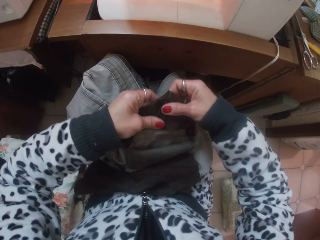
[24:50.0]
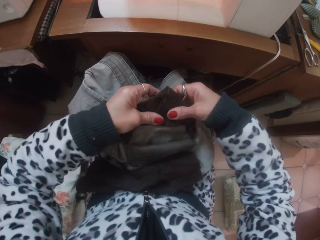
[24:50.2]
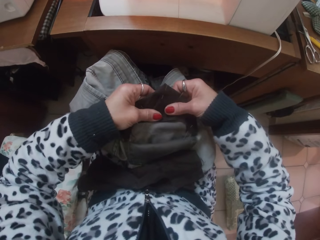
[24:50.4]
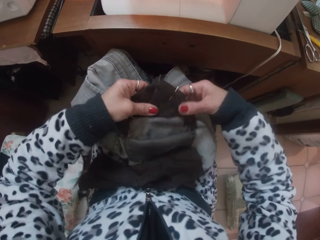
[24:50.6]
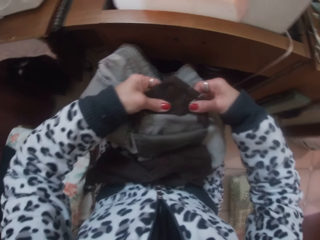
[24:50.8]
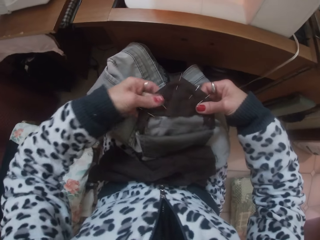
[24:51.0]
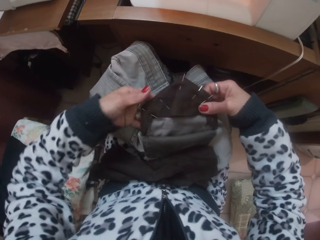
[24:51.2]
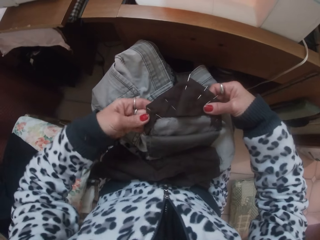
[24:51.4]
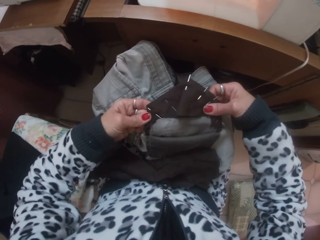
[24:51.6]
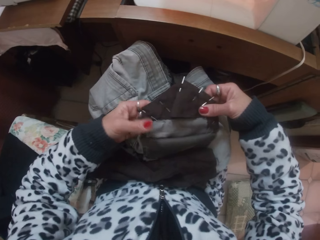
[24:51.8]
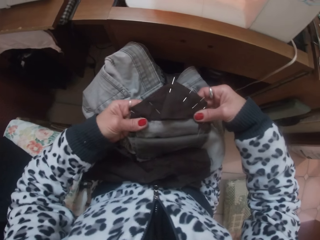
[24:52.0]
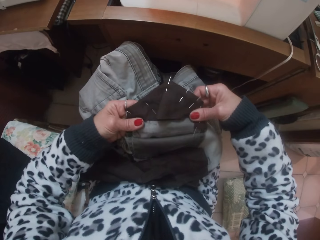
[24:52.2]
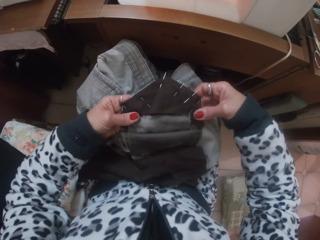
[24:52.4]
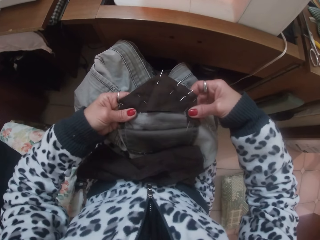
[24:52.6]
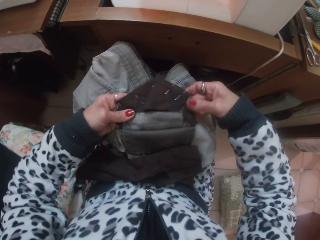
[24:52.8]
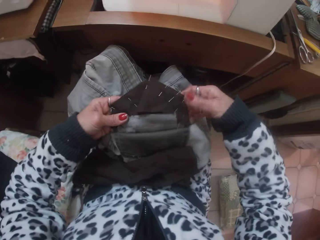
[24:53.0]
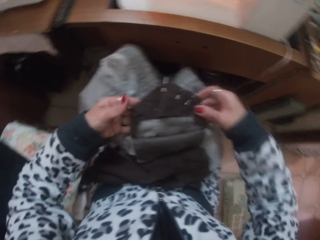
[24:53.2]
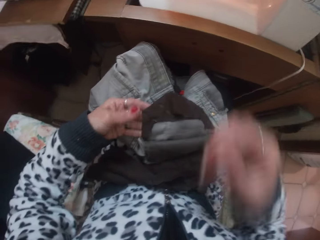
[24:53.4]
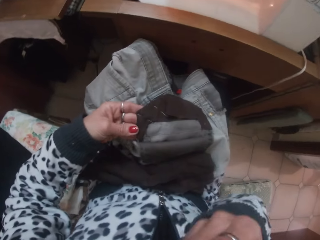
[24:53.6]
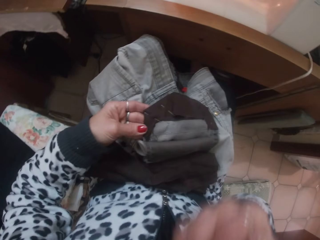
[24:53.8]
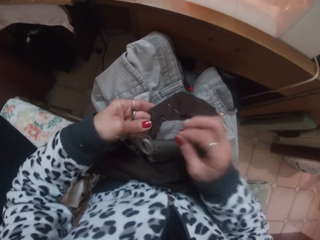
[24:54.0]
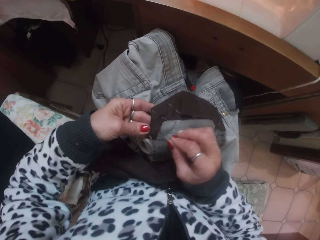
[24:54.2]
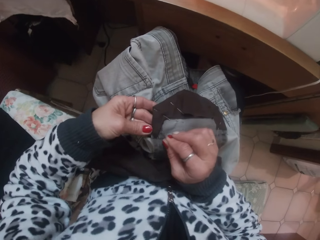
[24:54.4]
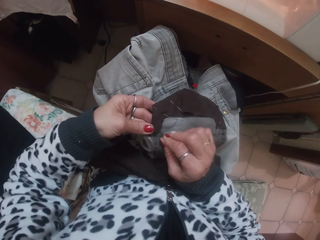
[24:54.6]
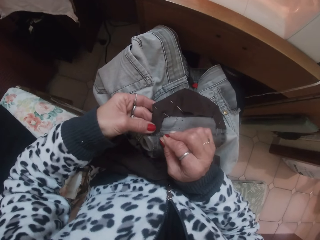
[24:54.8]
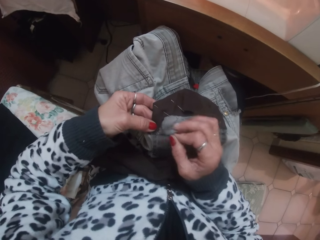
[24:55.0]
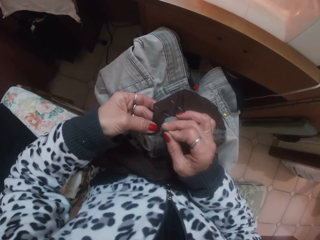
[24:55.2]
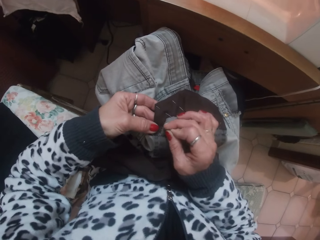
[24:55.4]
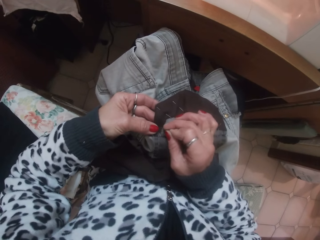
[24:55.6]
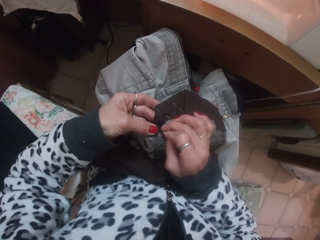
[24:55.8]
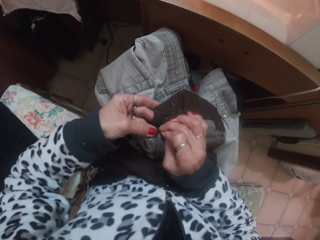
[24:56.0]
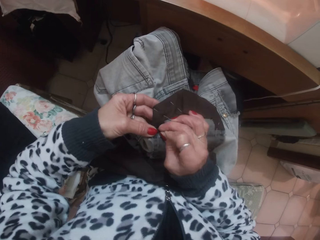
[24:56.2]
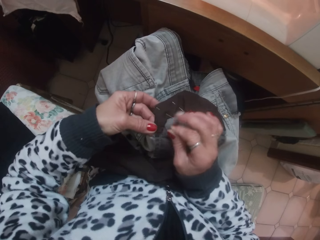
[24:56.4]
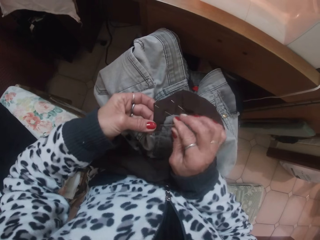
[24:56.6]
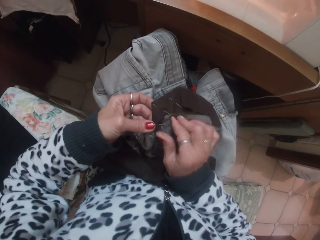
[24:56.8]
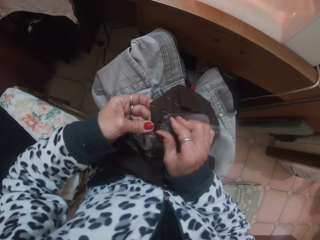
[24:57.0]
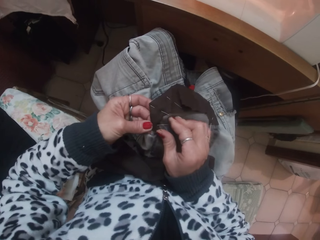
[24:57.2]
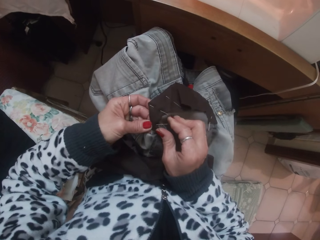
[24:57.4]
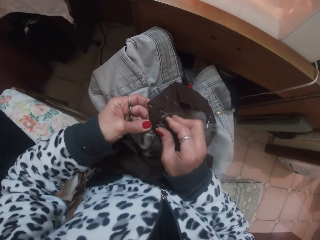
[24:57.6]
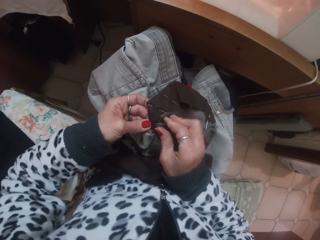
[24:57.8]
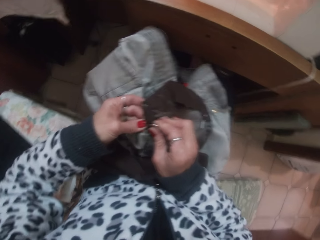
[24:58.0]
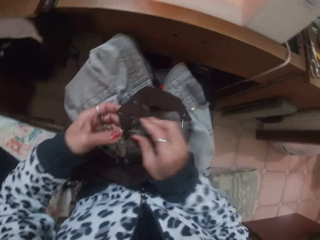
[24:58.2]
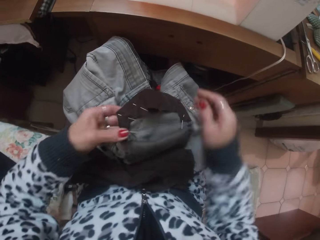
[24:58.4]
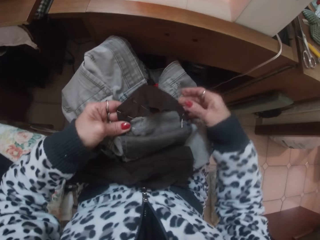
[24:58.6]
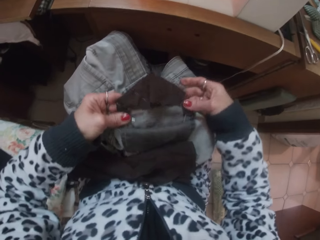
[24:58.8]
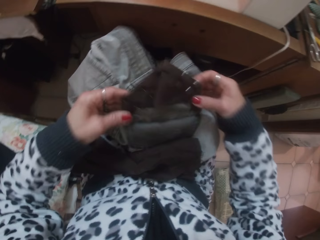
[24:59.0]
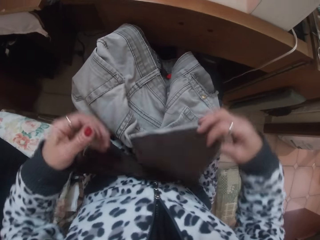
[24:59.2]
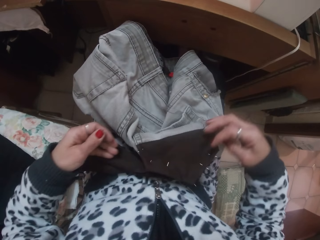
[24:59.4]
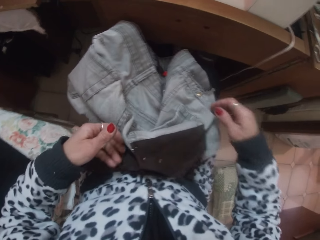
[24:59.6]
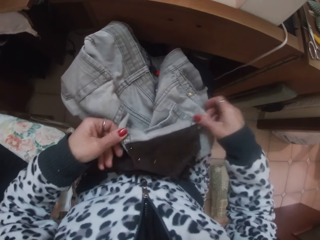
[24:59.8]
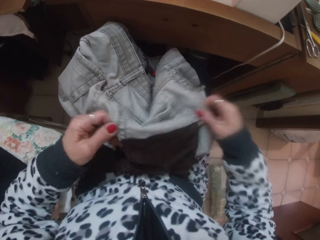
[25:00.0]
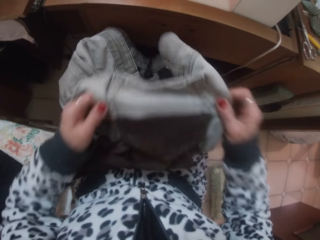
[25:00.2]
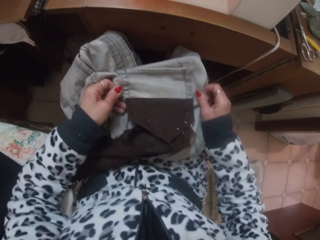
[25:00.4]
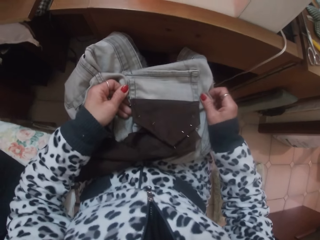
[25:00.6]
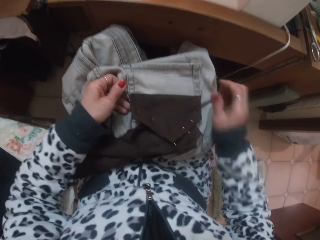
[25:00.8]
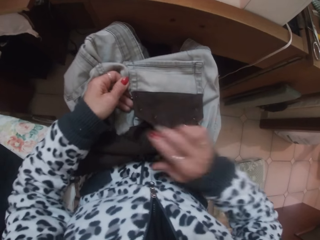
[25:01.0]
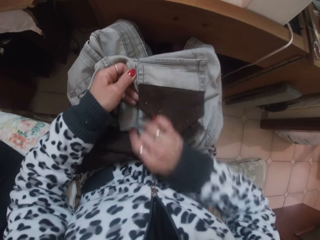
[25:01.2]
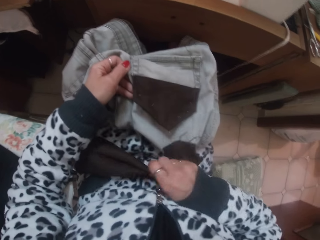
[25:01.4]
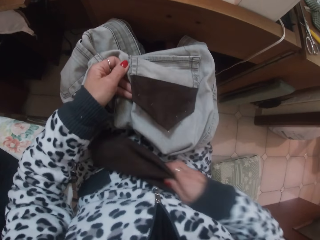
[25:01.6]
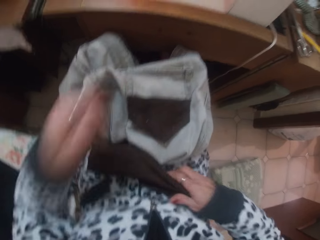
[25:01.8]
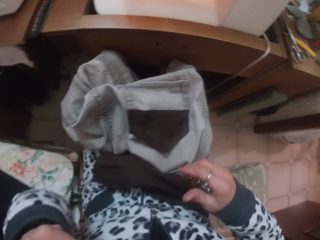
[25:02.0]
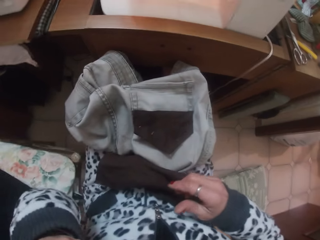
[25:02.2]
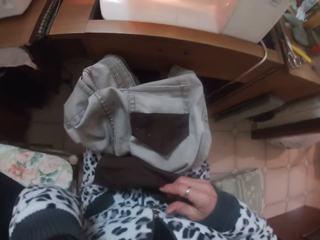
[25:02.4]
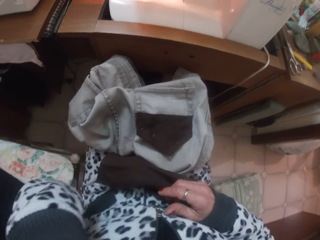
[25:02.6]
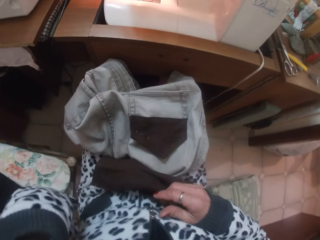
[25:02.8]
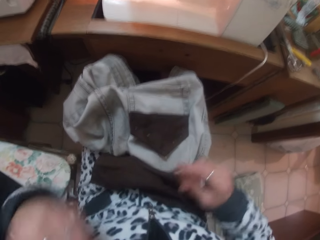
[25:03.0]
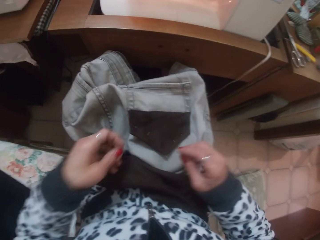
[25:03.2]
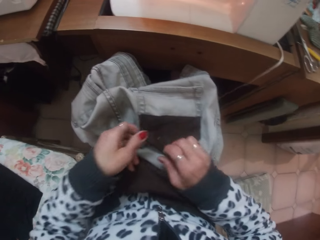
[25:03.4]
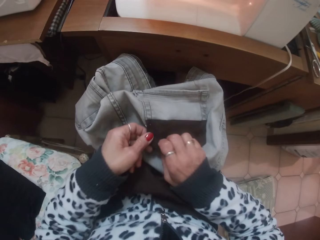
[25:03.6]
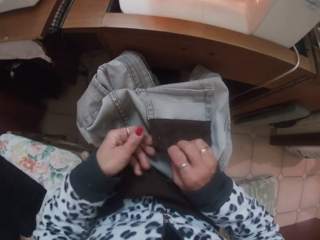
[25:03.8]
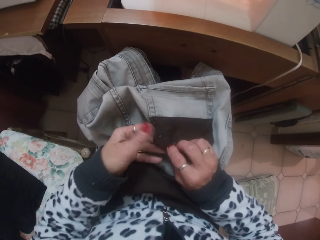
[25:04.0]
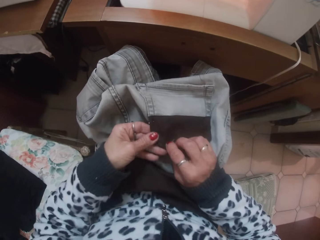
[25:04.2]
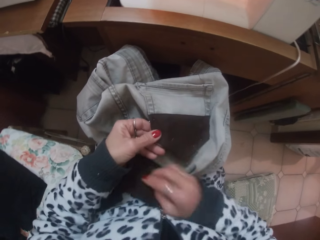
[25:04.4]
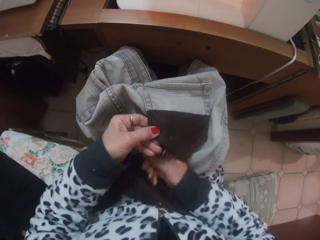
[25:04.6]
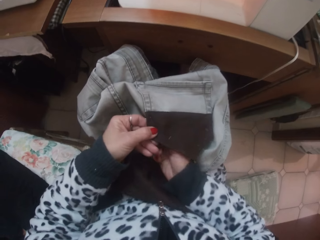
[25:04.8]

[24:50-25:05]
The camera wearer holds the cloth. She presses the needles. She takes a pin from her mouth with her right hand. She lifts her hand. She attaches the cloth to the trouser pocket with the pin in her right hand. She puts down her hand. She pierces the cloth. She holds the trouser, puts down her hand and moves the trouser. She holds the cloth. She touches her face with her left hand. She lifts her hand and puts down her hand.

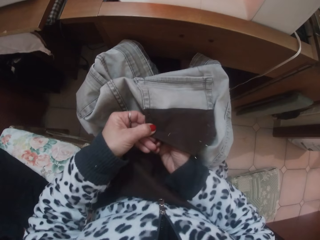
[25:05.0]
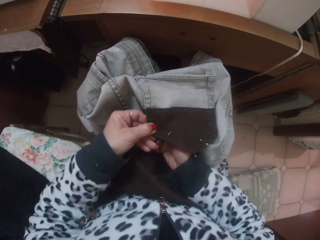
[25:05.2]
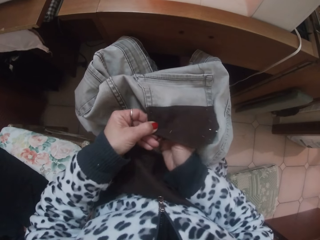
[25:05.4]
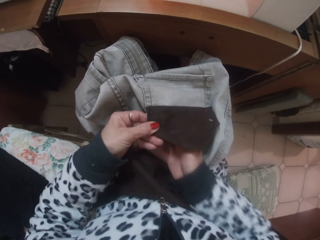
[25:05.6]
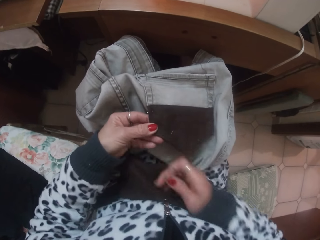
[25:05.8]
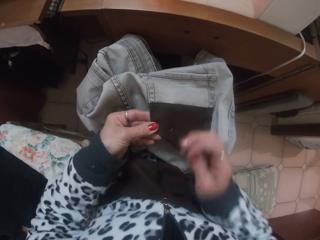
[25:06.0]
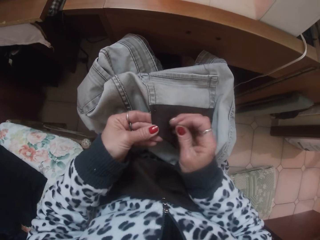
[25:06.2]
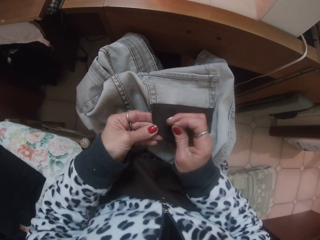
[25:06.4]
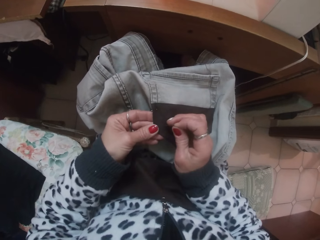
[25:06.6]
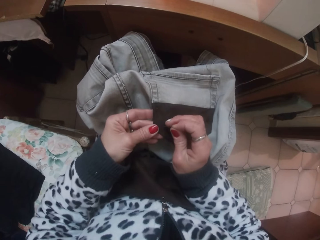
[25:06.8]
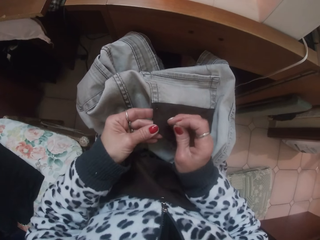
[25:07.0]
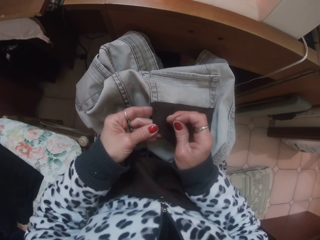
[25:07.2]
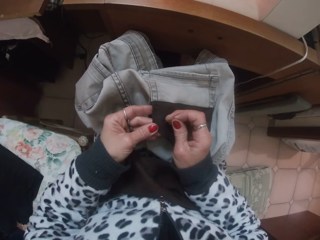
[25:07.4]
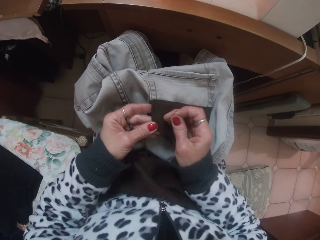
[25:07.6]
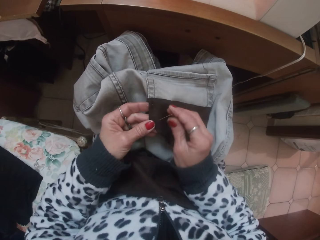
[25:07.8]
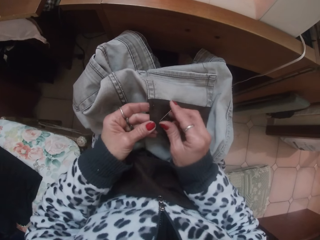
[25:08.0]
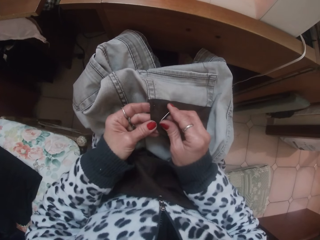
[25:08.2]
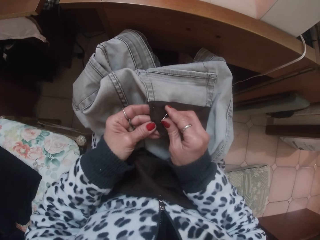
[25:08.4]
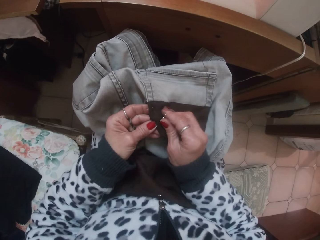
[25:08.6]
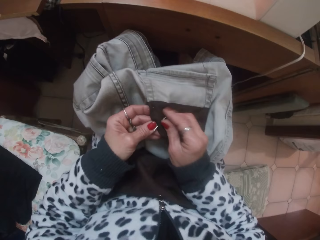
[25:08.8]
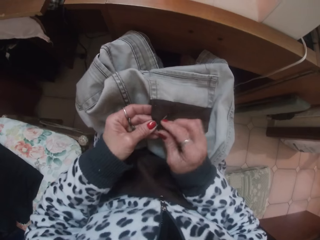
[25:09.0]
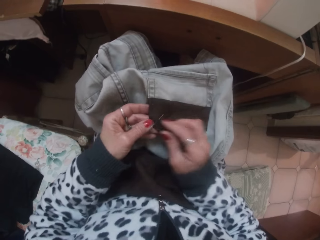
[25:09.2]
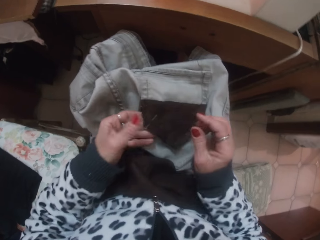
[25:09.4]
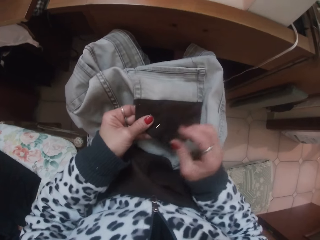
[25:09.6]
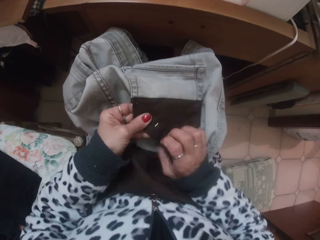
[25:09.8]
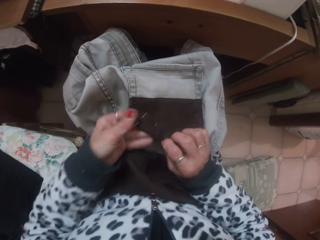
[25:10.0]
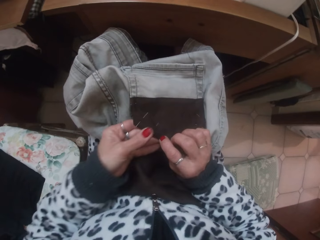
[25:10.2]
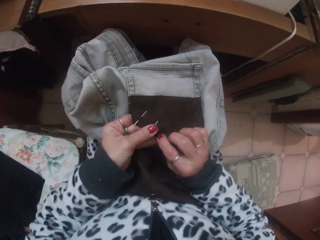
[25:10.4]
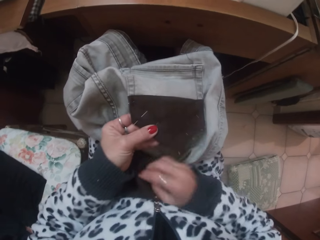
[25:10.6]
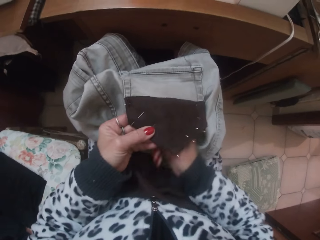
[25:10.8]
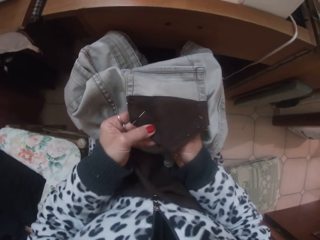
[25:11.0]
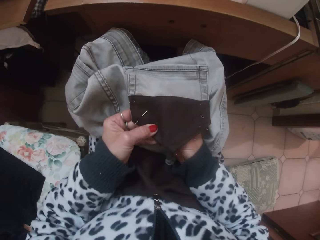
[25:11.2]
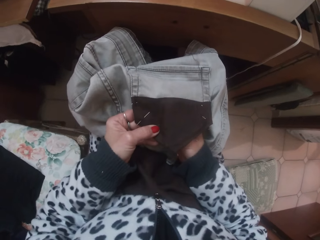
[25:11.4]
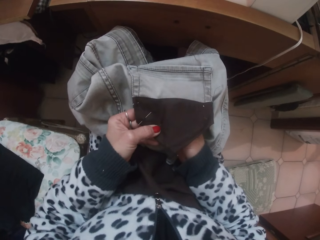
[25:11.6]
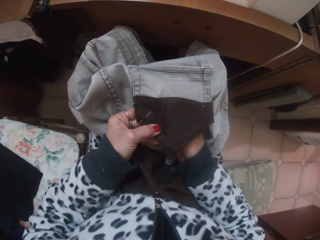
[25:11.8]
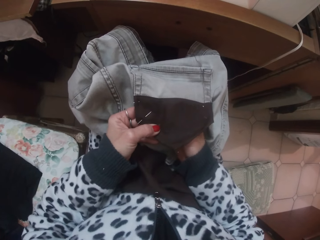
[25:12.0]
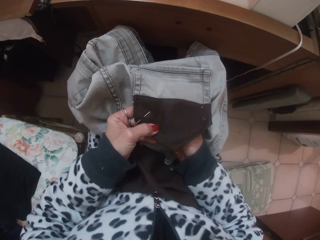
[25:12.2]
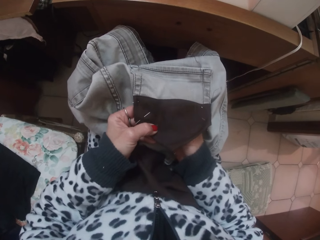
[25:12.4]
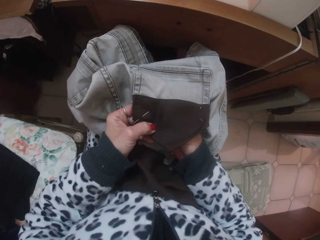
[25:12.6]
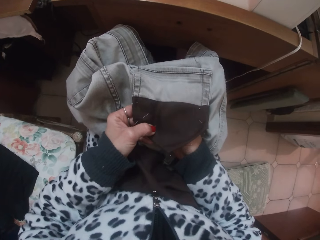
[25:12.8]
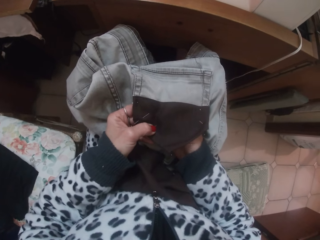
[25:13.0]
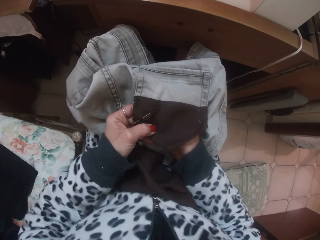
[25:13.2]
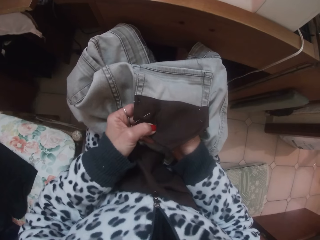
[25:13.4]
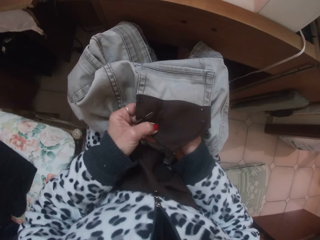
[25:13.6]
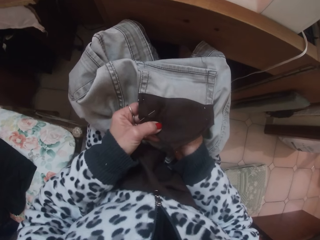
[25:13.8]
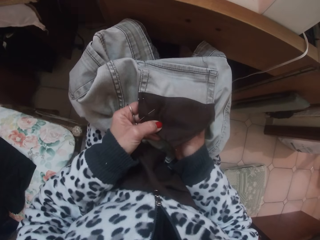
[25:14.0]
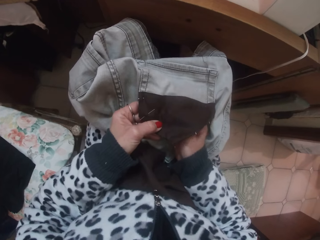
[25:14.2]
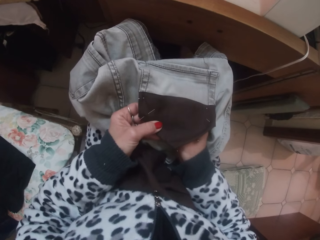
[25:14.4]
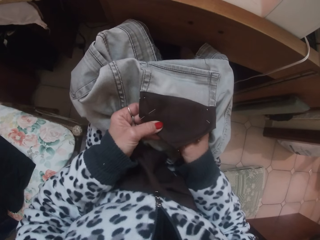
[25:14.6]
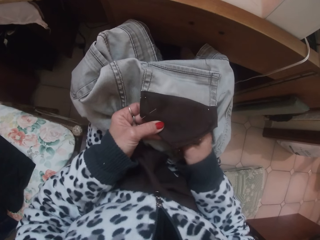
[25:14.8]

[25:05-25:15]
The camera wearer takes out a pin from the trouser pocket with her right hand. She holds the needle. She attaches the cloth to the trouser pocket with the pin in her right hand. She pierces the cloth and pushes the needle. She takes out a pin from the trouser pocket with her right hand.
